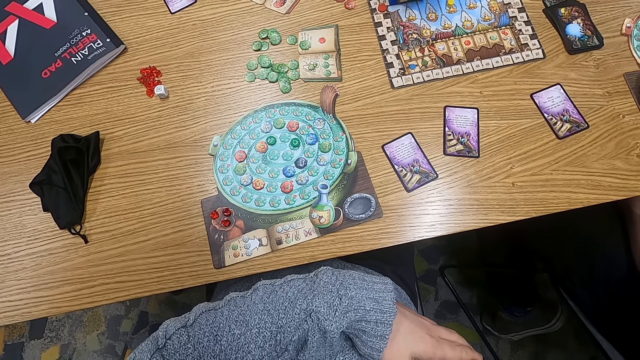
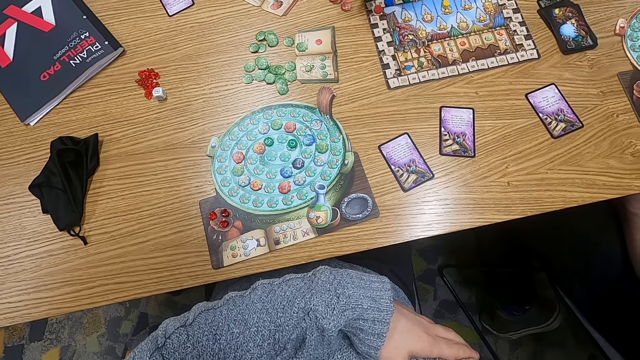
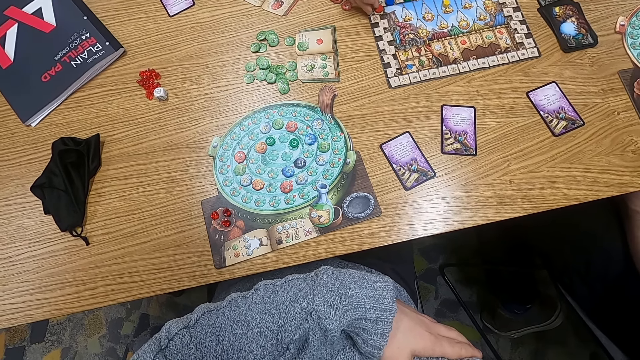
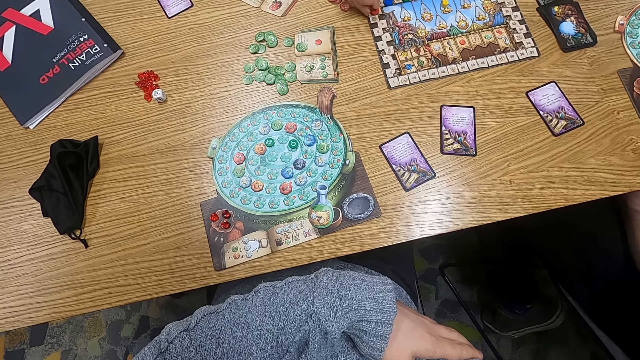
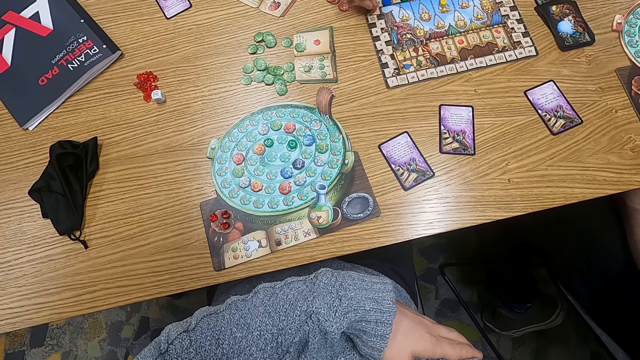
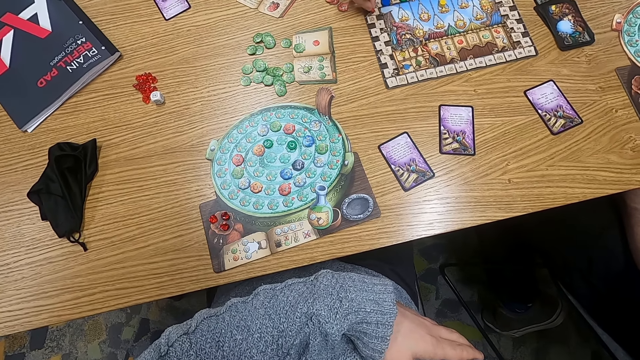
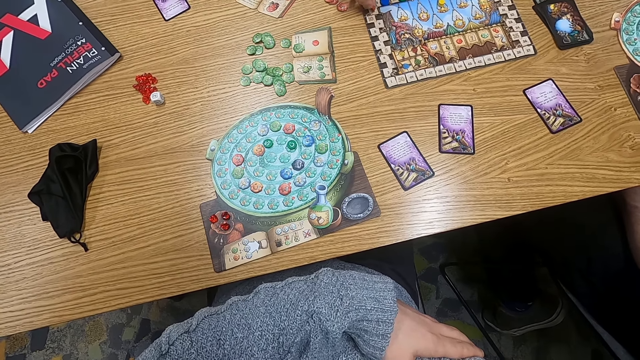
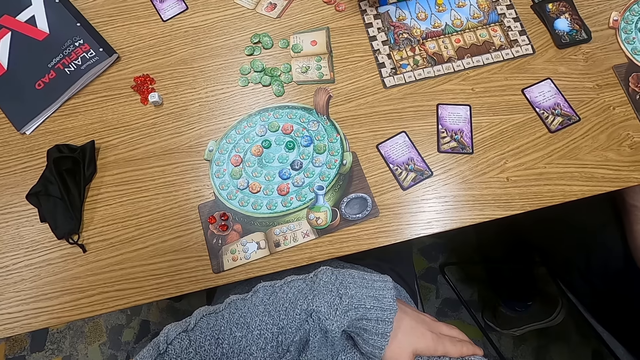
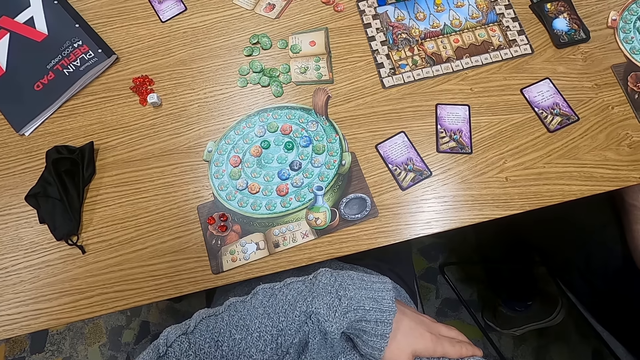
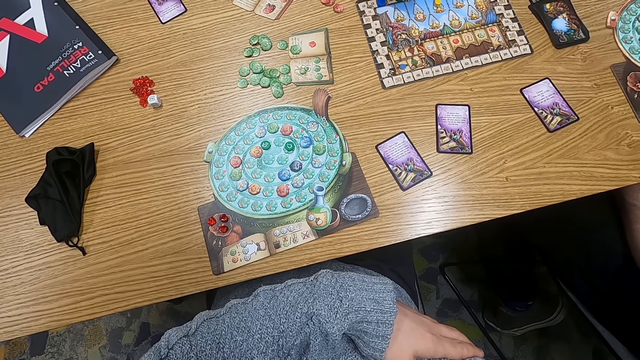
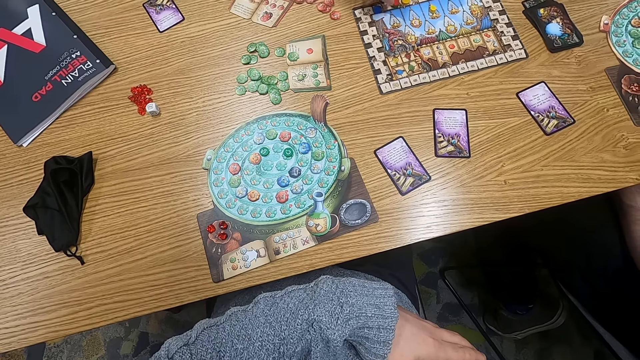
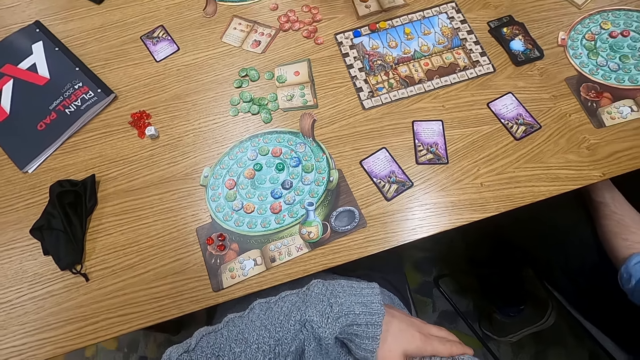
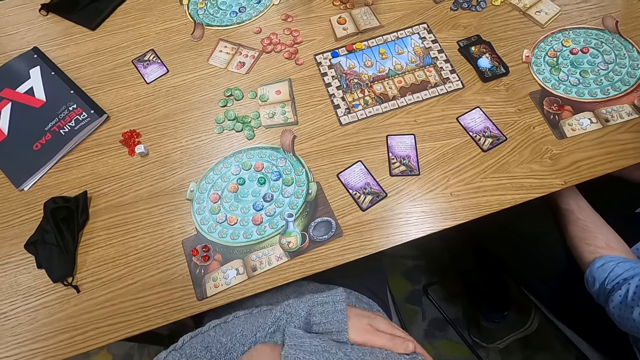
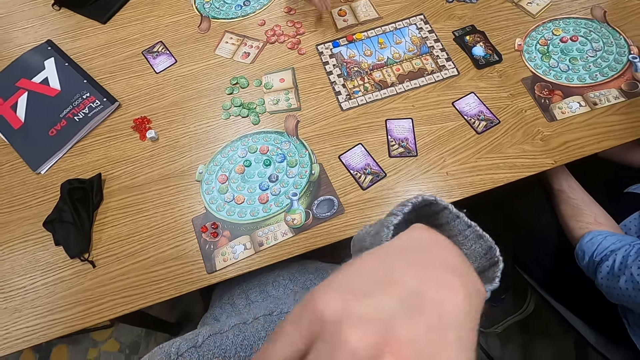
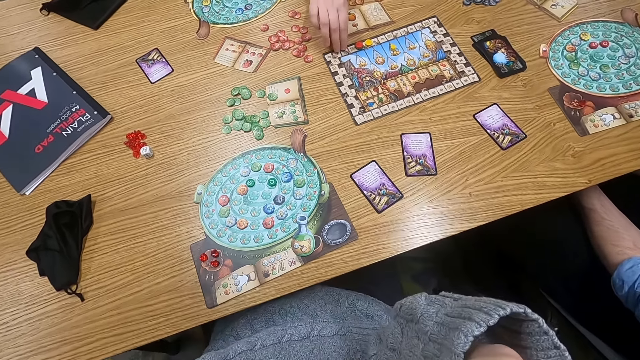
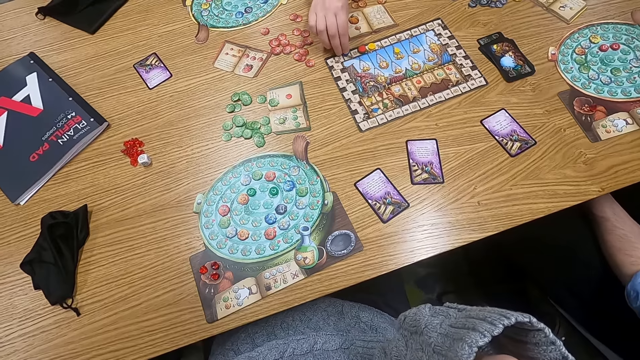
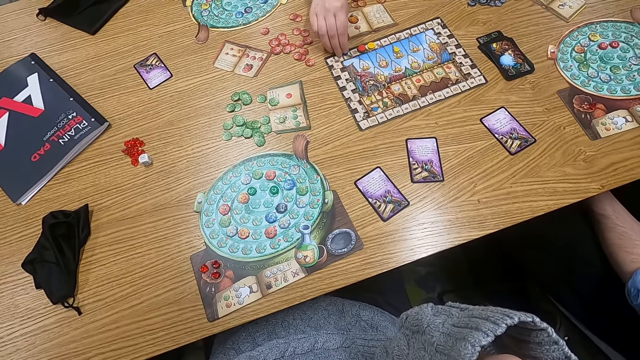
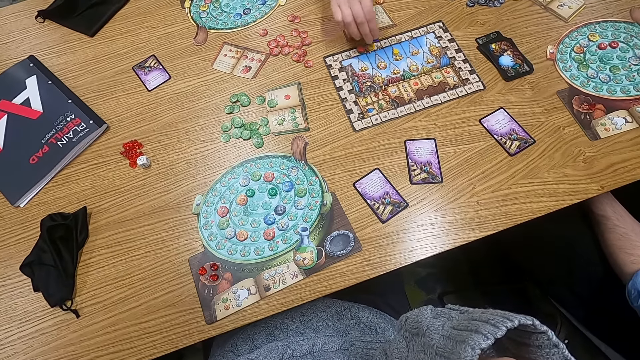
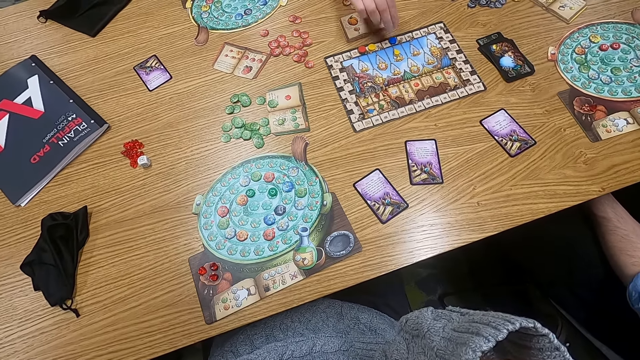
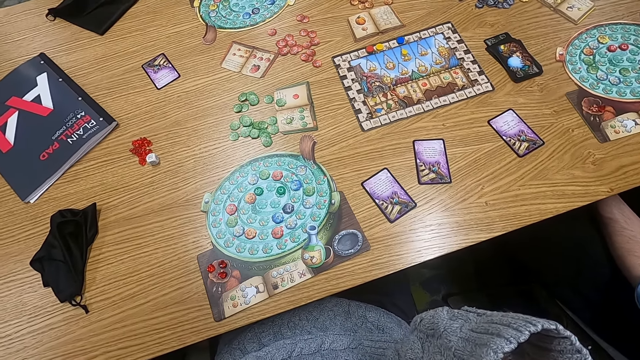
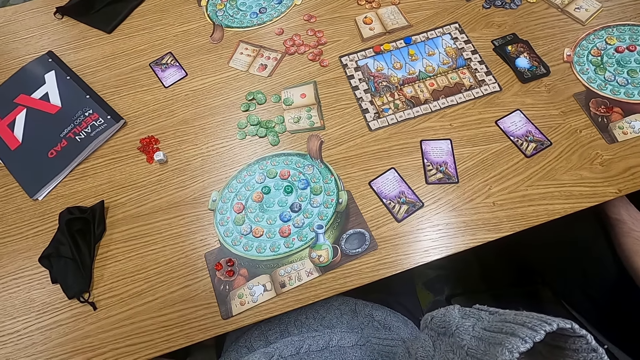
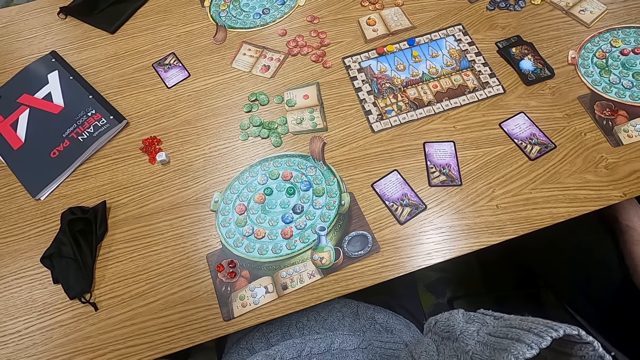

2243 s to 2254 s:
A man moves a counter. The camera wearer turns to the side. The man moves the counter again. The man adjusts a point token on the table.

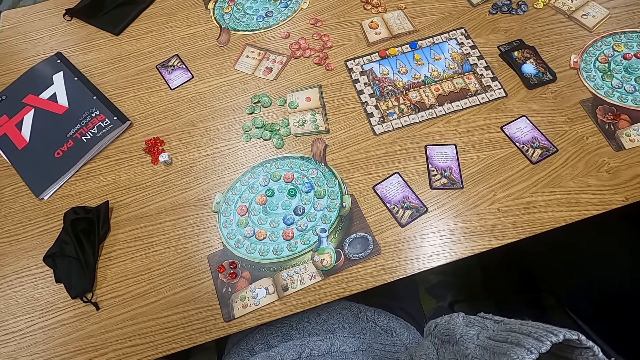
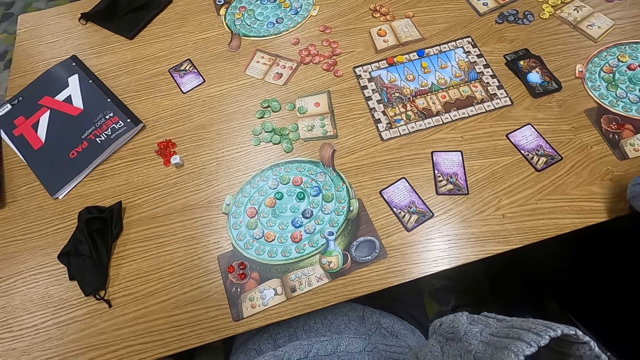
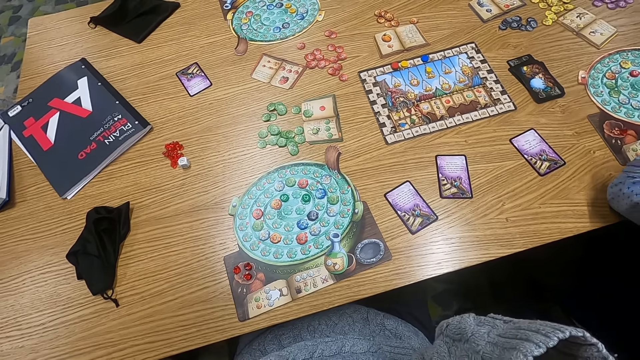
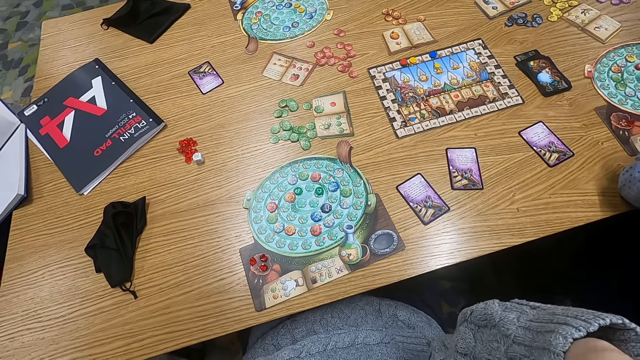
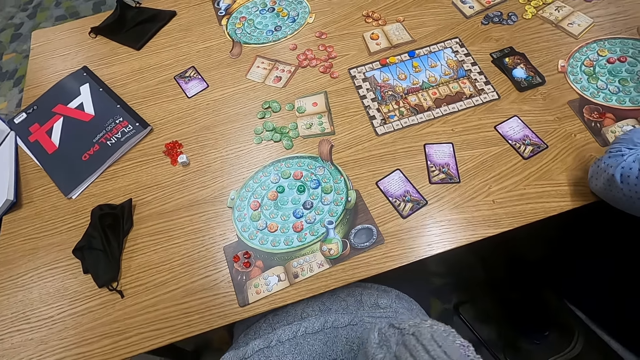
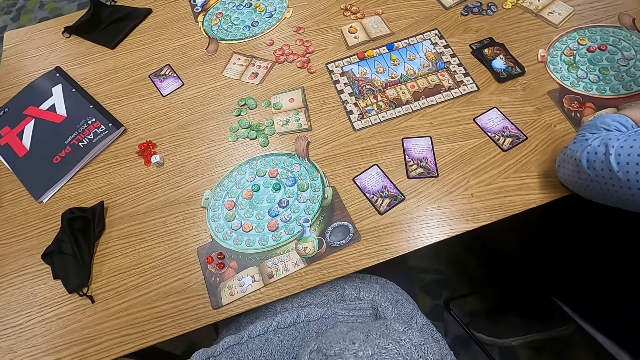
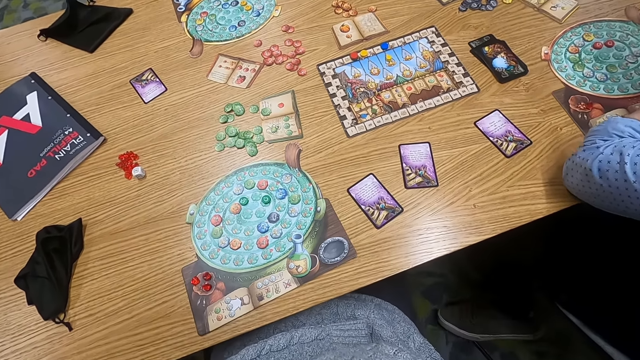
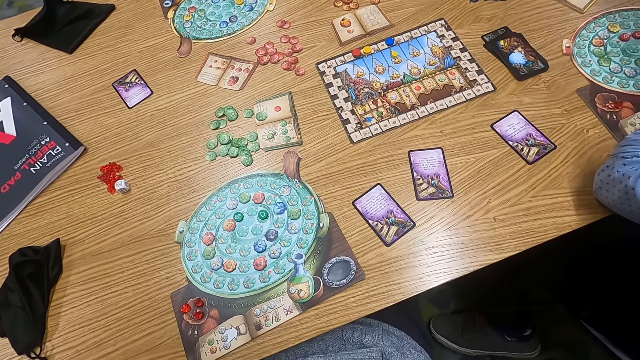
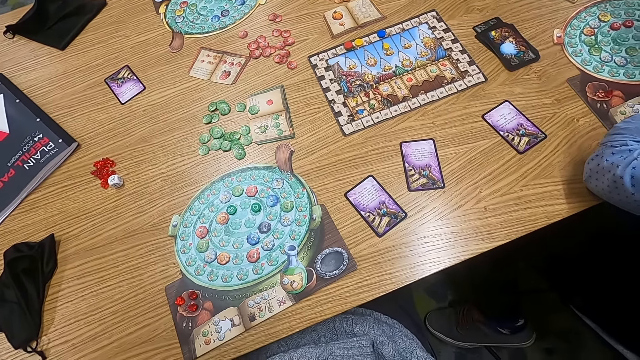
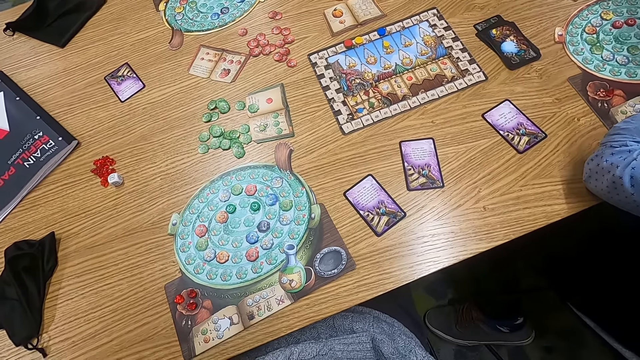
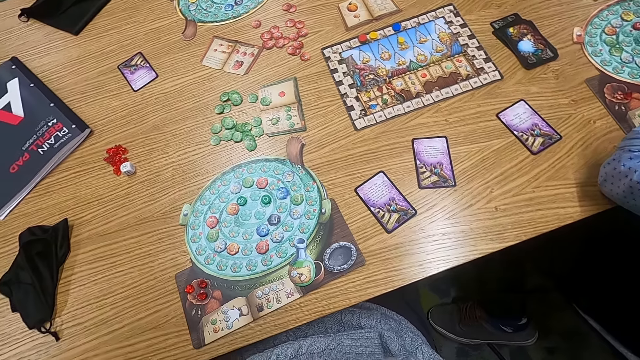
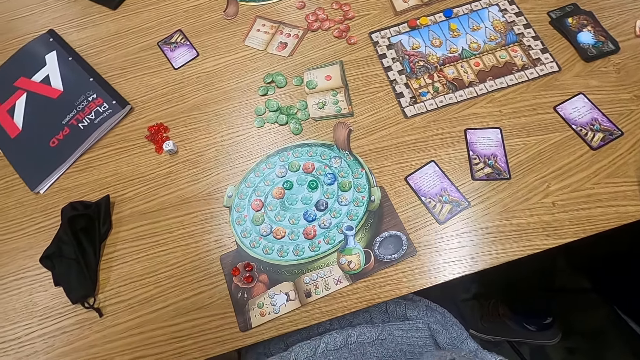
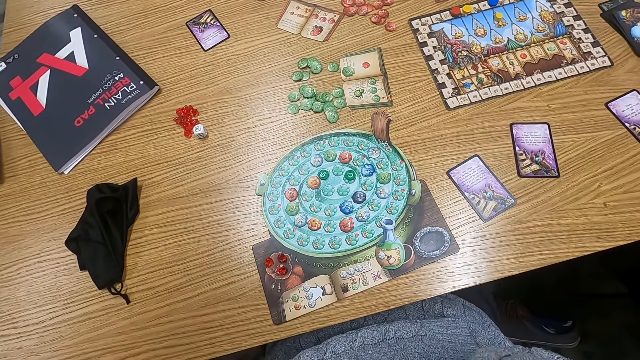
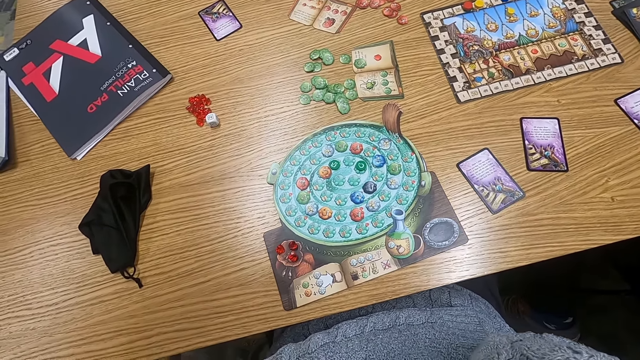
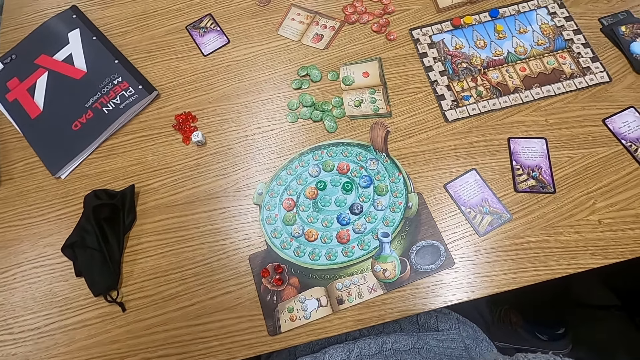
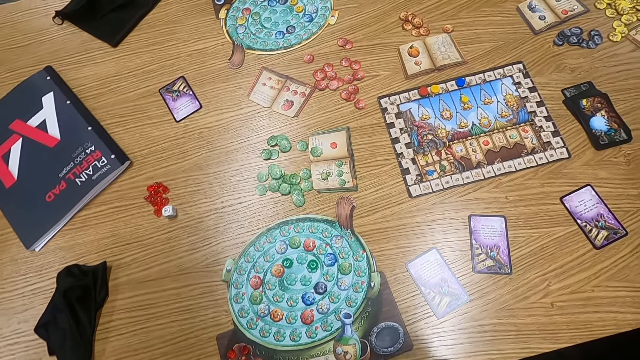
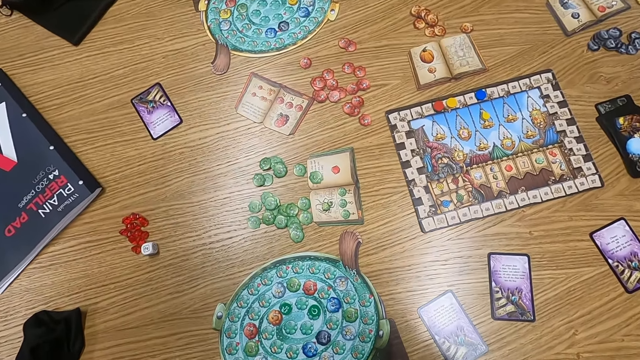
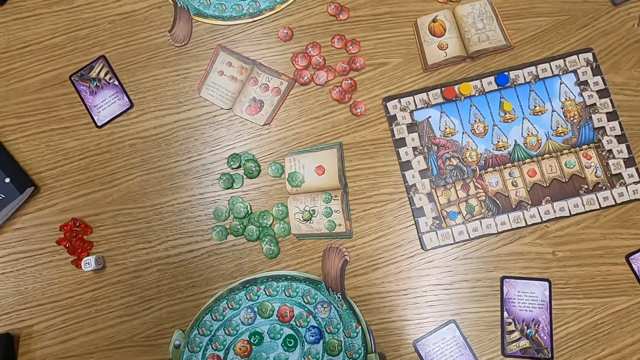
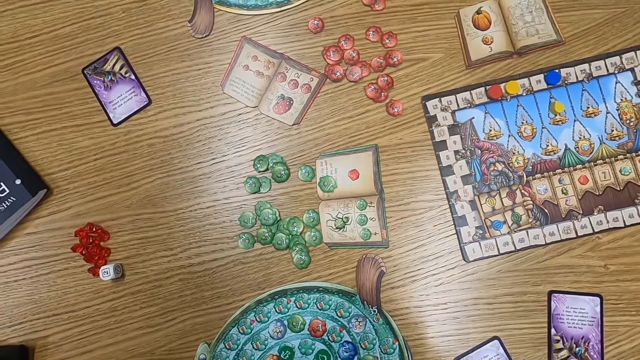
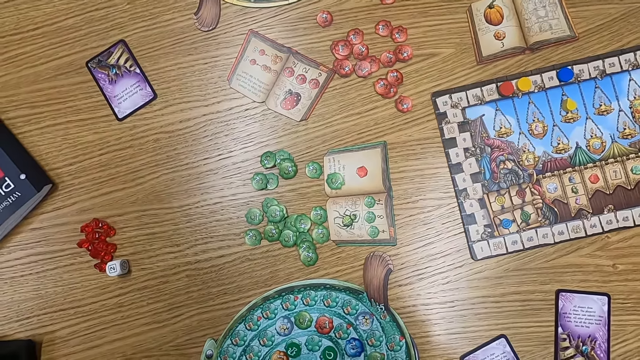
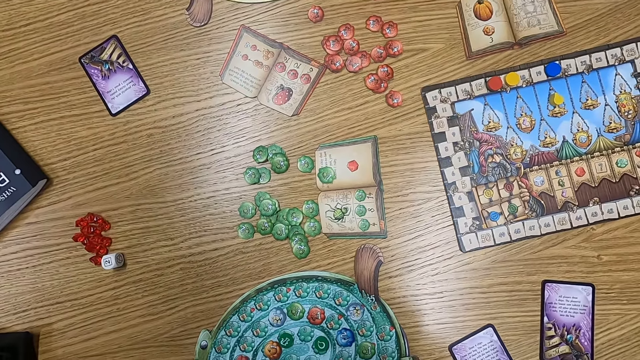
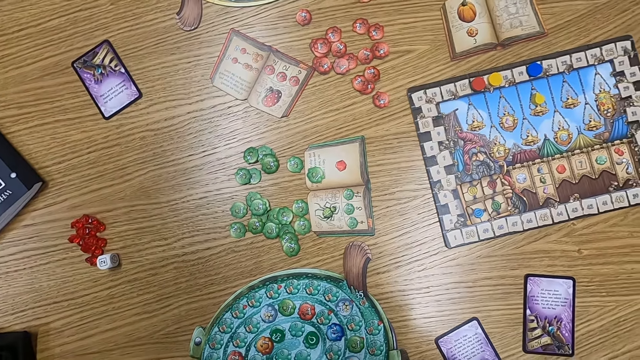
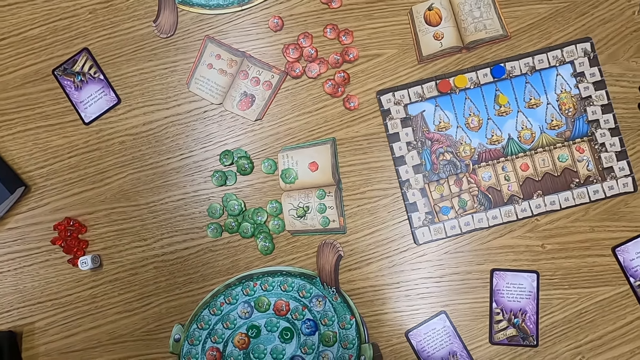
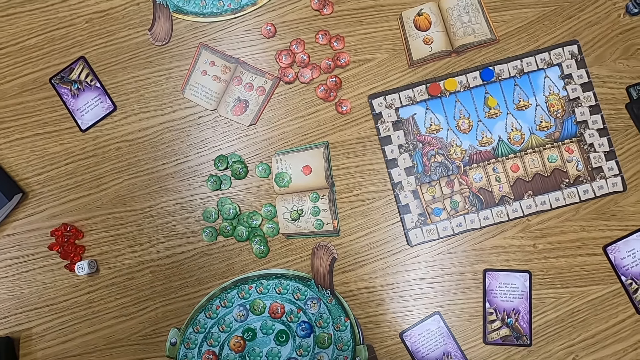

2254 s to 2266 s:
The camera wearer turns to the side.
